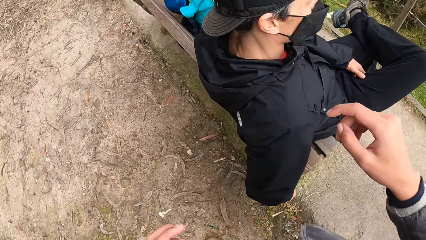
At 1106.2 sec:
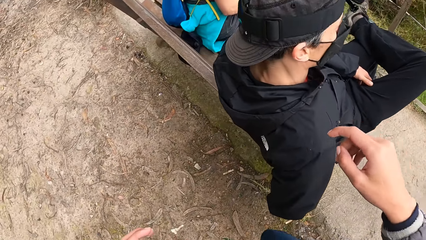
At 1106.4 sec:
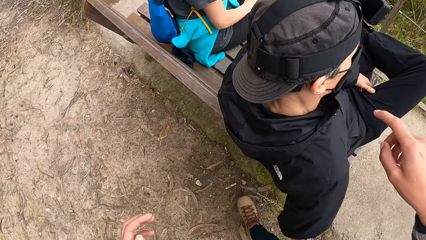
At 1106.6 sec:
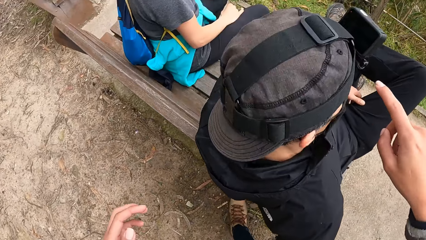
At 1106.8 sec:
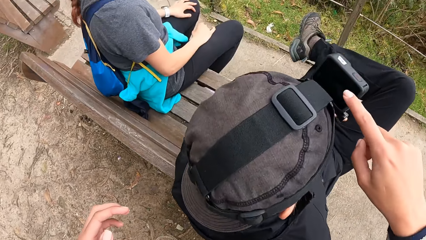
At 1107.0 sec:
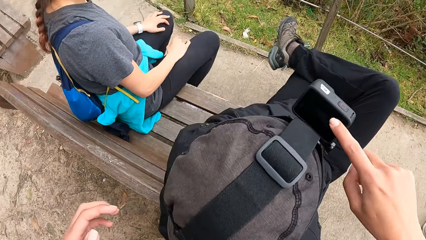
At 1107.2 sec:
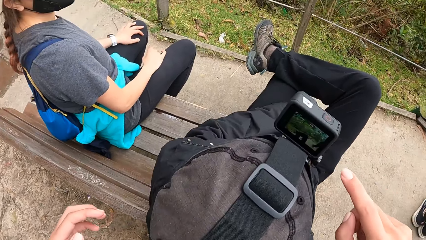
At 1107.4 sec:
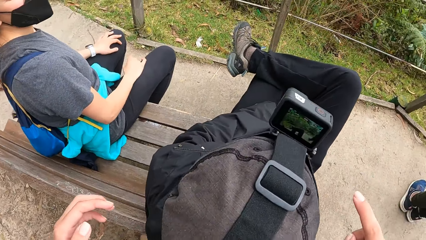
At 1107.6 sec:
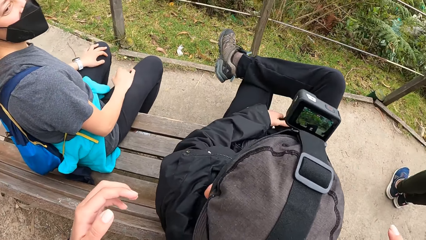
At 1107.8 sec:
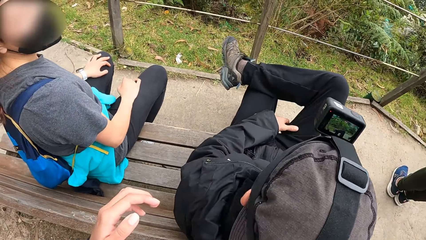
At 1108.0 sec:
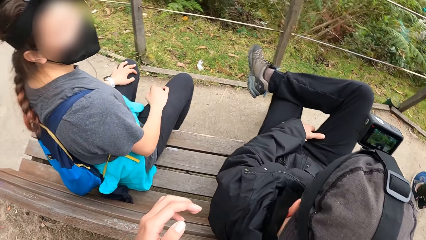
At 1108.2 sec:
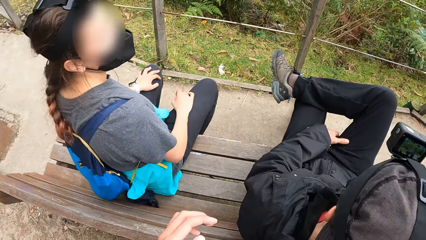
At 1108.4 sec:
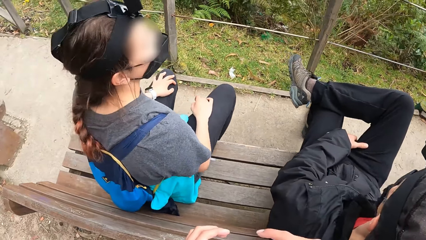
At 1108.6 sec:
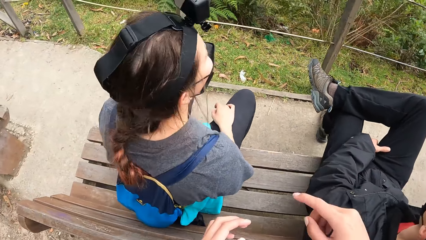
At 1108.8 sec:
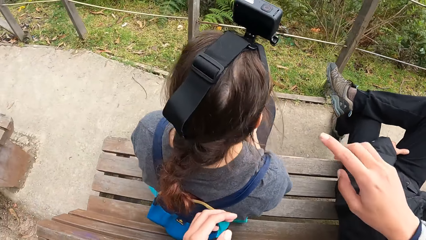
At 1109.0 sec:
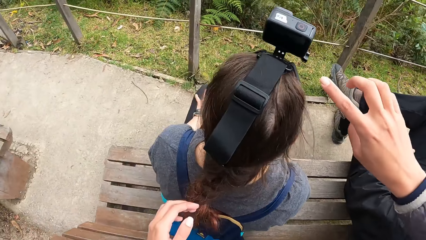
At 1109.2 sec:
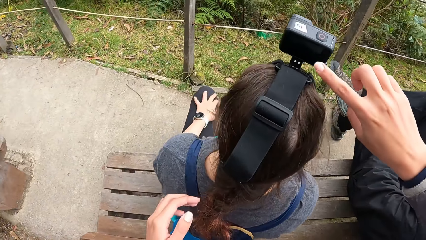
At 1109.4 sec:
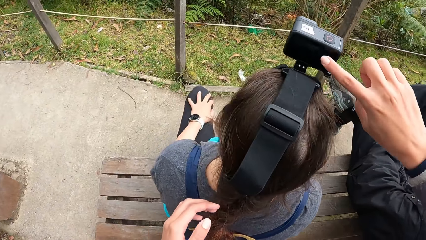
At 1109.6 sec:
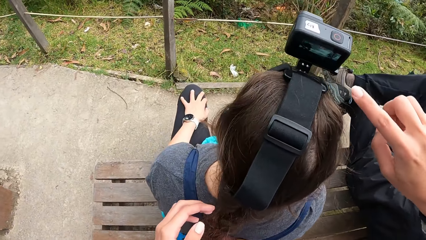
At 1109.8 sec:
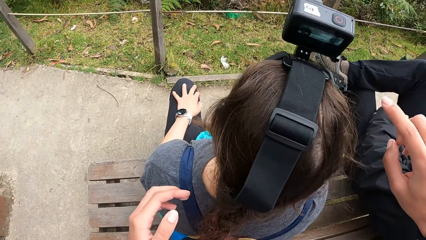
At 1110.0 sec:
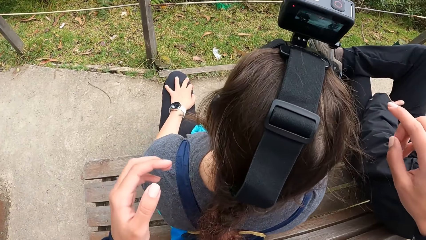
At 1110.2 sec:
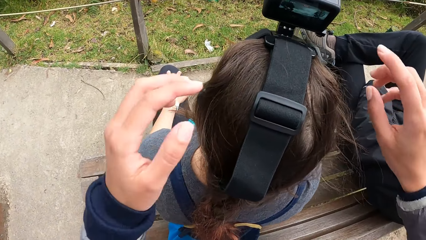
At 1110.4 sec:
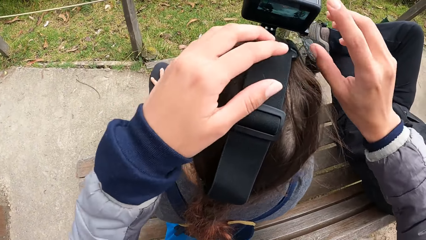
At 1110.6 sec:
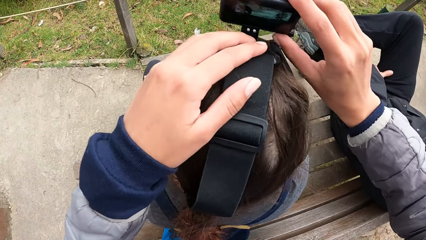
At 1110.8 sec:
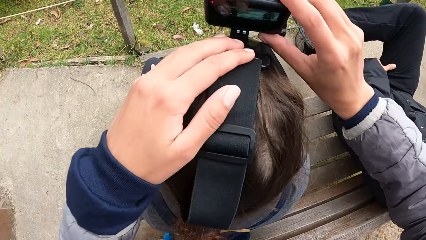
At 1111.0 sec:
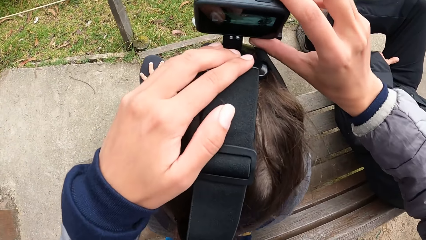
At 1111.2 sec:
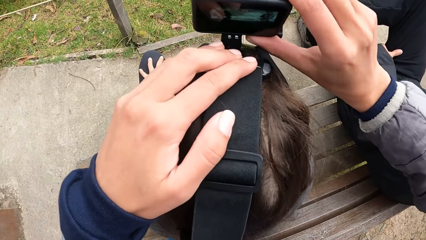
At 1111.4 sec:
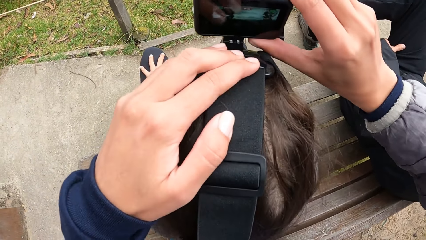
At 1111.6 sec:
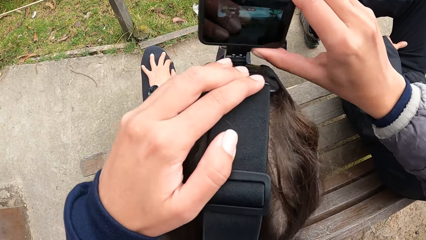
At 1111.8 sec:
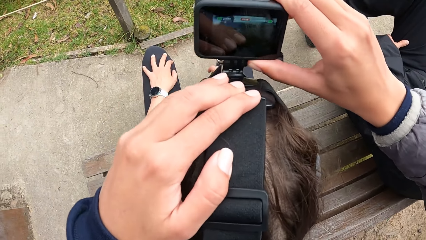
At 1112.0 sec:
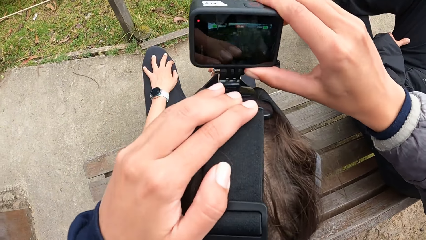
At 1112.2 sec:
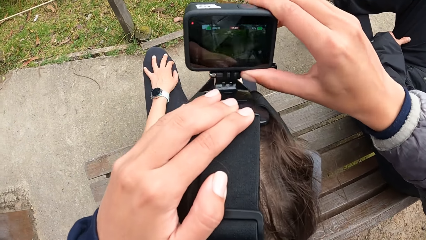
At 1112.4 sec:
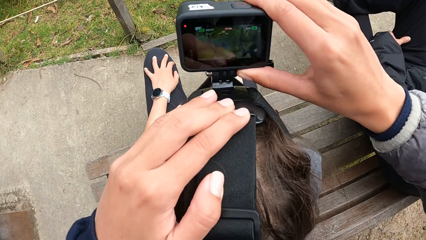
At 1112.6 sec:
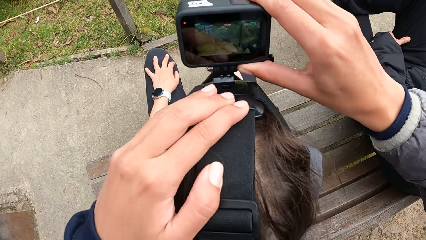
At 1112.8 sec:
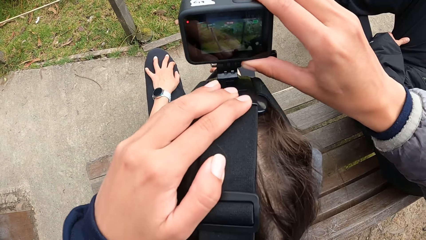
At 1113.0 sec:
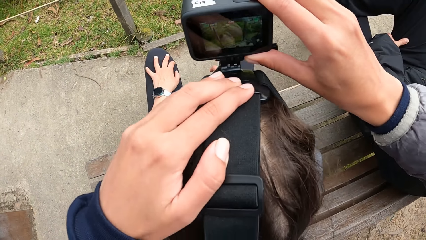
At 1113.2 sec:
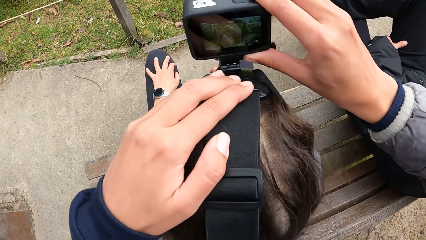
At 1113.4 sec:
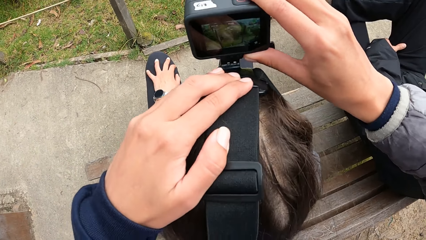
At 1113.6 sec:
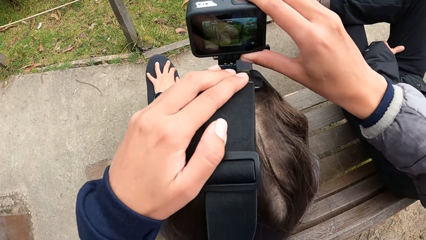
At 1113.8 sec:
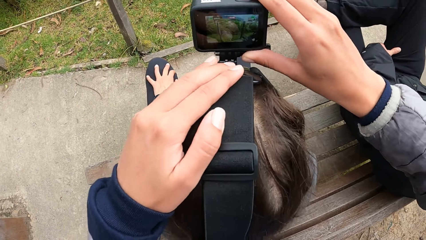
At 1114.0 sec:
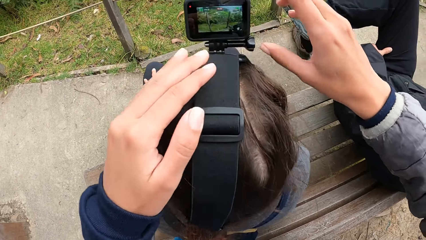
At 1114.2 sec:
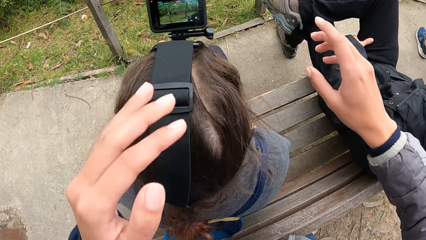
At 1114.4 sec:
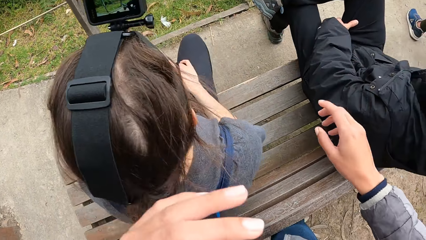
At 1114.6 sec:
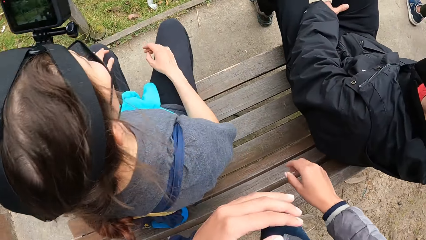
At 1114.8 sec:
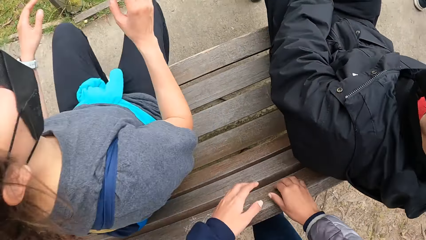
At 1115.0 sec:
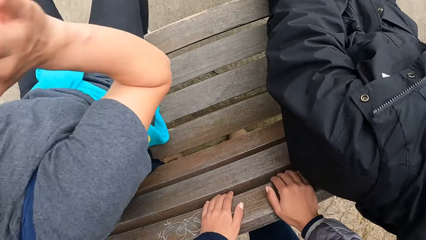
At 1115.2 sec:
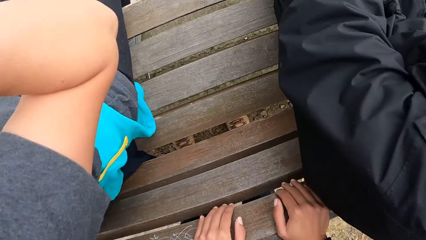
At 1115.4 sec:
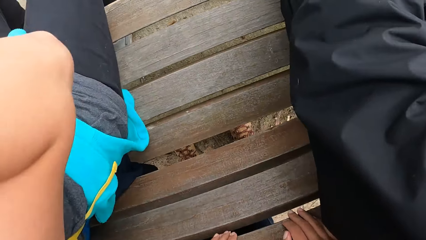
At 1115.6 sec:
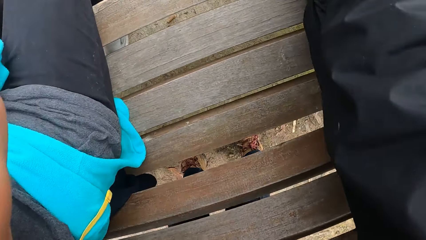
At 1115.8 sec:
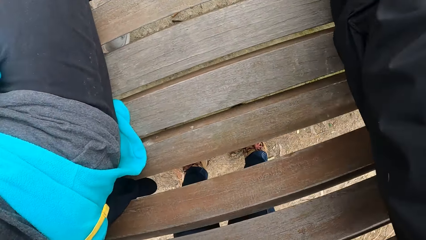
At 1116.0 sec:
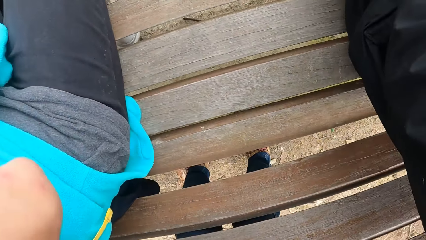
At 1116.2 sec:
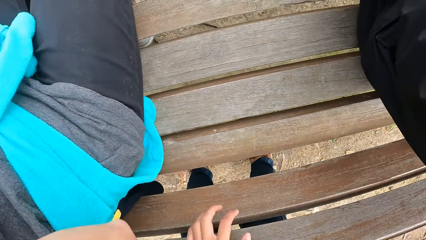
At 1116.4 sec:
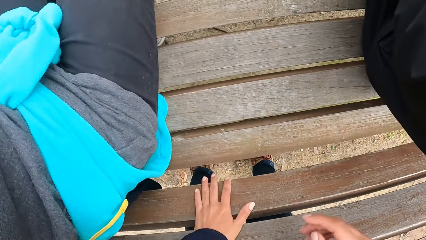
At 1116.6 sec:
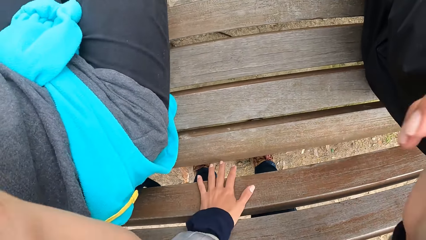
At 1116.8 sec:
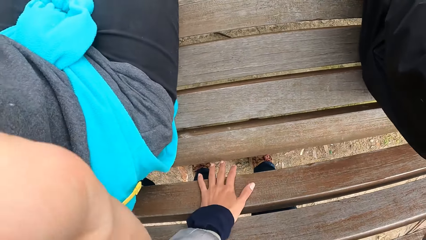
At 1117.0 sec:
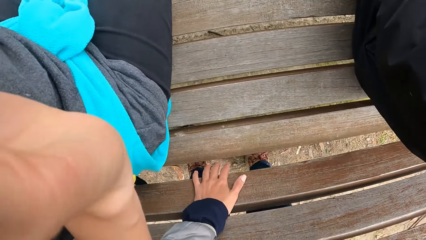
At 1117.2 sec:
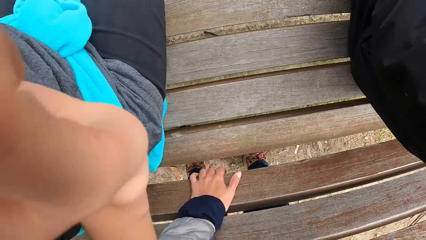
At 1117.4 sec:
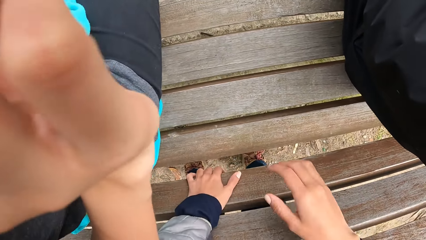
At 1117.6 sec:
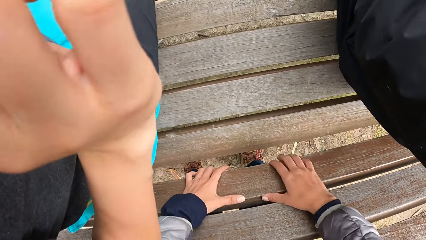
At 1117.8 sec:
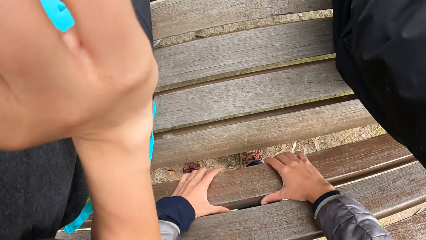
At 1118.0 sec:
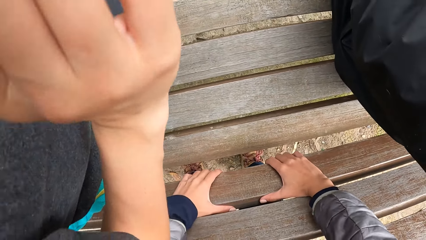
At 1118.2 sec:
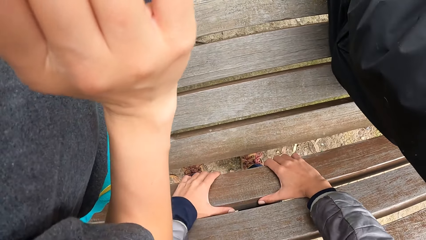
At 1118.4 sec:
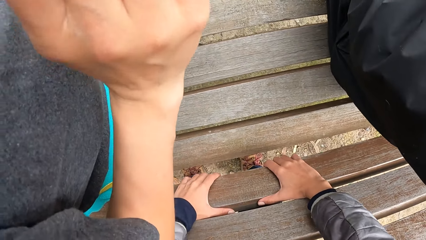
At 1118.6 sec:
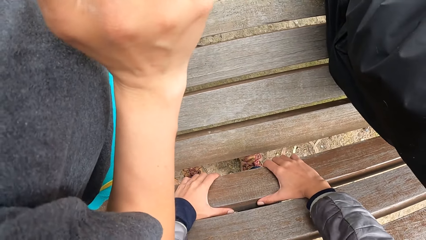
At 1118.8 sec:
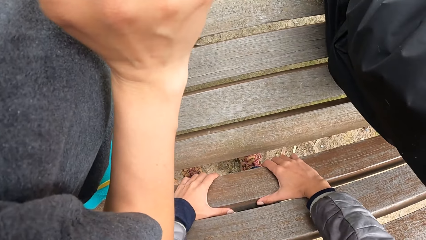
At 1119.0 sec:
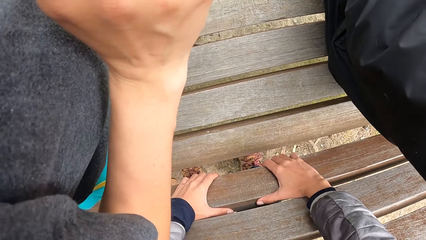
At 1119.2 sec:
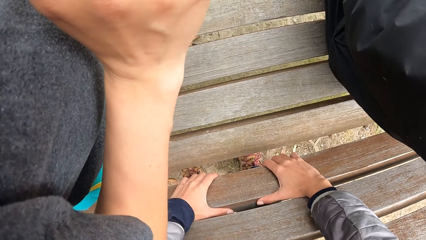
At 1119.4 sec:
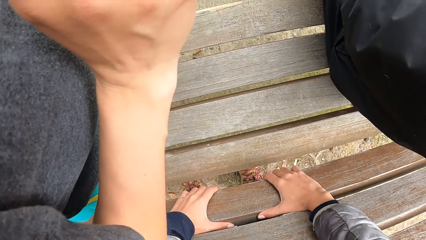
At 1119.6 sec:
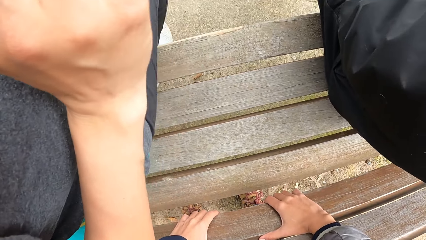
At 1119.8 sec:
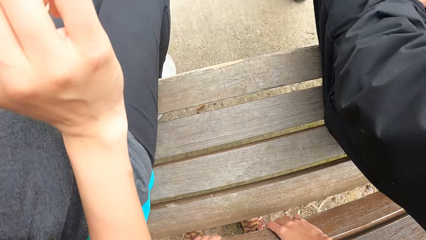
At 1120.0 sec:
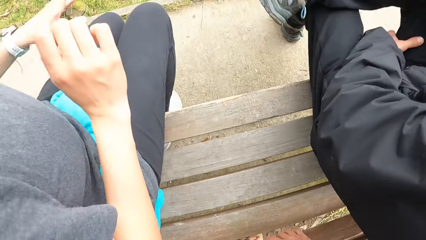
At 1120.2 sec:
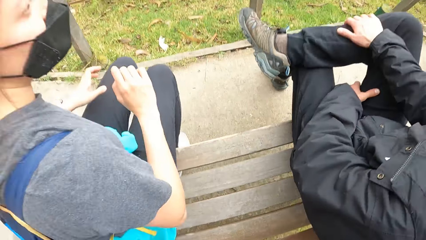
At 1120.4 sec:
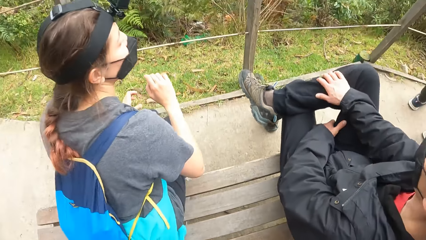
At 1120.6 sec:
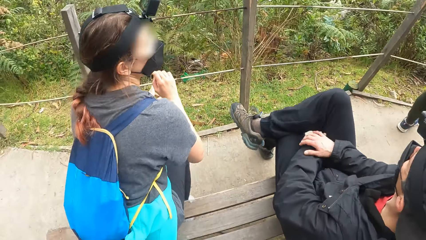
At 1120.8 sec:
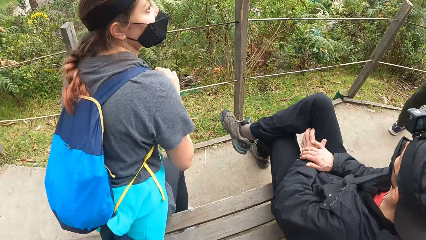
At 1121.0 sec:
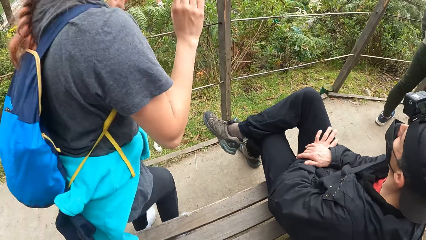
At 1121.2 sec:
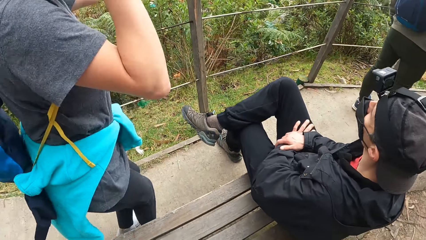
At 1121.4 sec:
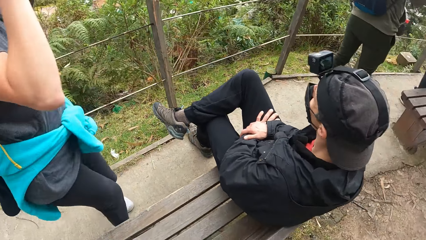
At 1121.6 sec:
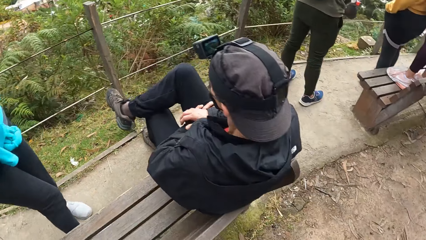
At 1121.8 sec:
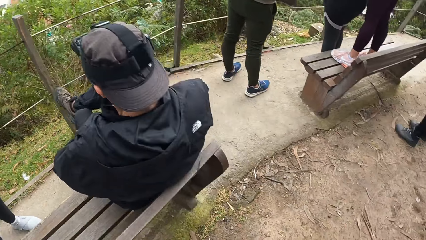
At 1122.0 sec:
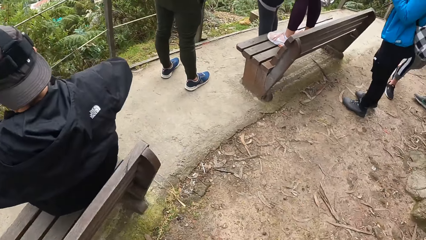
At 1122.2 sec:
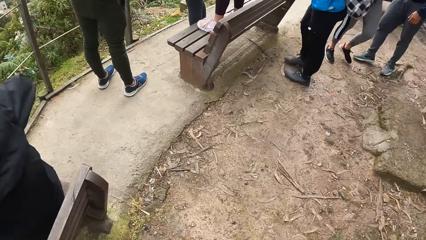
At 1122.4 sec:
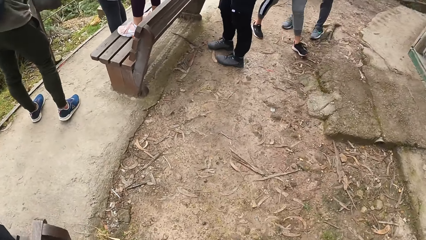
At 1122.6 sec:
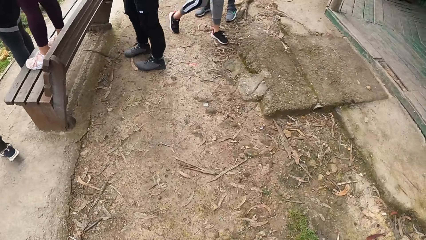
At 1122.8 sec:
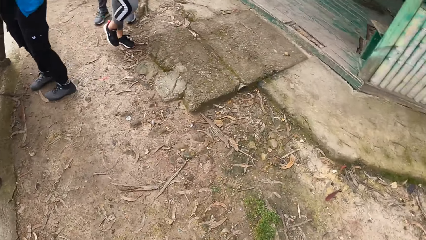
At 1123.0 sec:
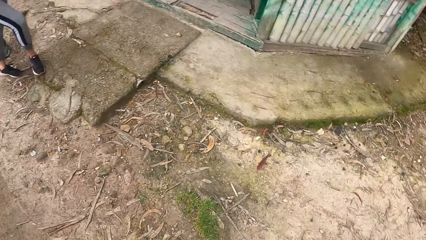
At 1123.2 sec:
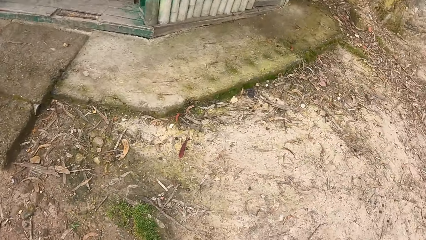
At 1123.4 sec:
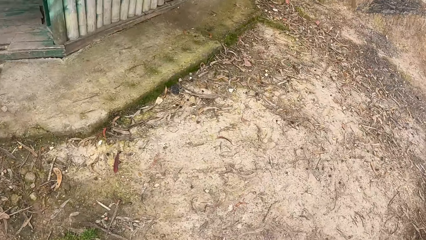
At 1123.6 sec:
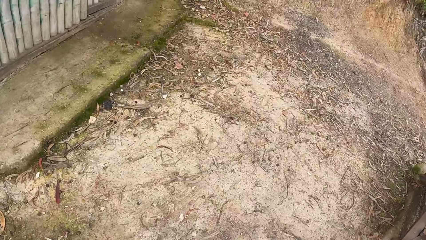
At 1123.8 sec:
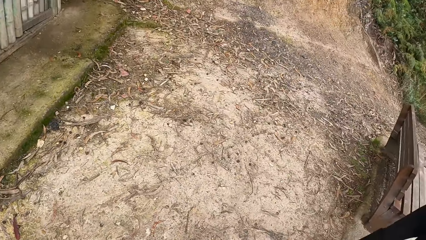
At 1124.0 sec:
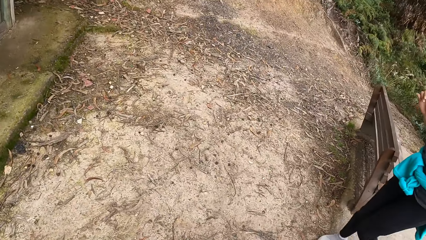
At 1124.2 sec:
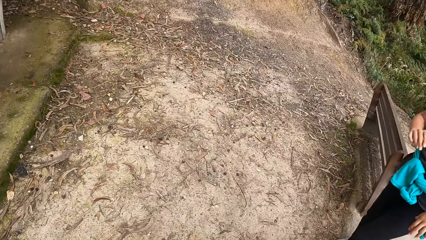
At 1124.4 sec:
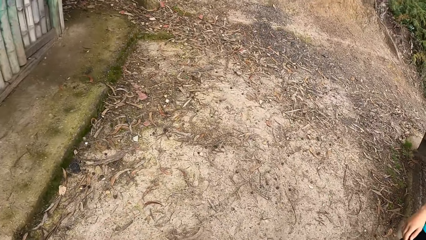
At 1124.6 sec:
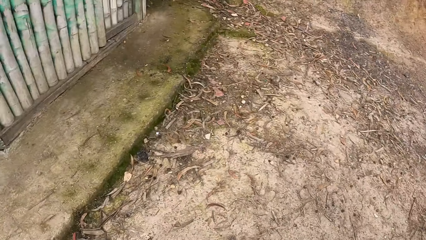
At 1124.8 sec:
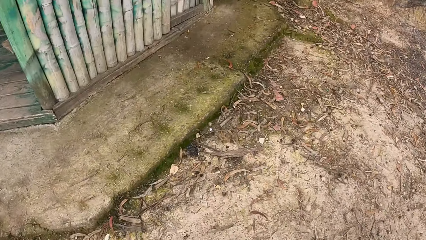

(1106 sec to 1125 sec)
The camera wearer presses a camera on the head of a man with her right hand. She puts on a woman's camera. She presses the camera on the head of the woman with her right hand. She adjusts the camera on the head of the woman with her right hand. She holds the bench. She converses with the man. She looks at the bench. The woman converses with the camera wearer. The camera wearer walks around. She looks around the compound.
